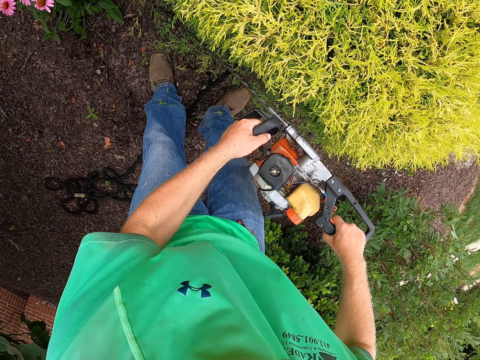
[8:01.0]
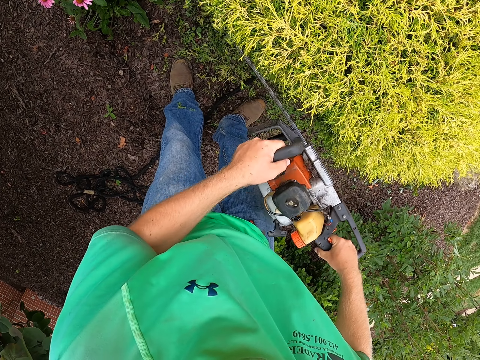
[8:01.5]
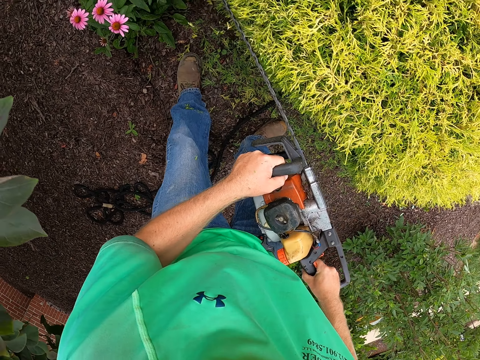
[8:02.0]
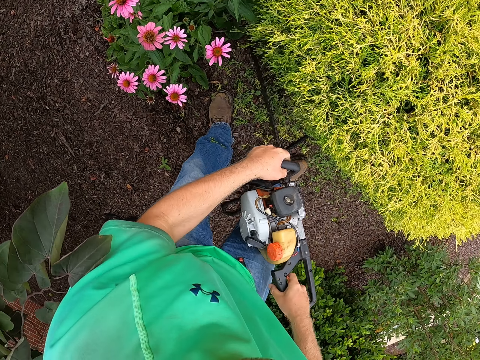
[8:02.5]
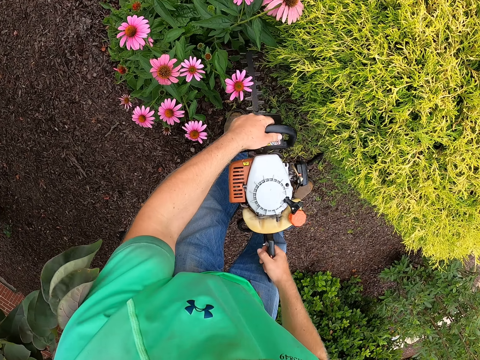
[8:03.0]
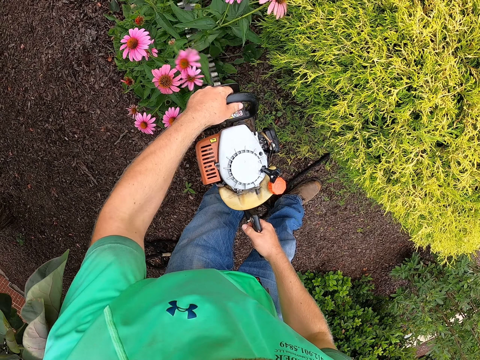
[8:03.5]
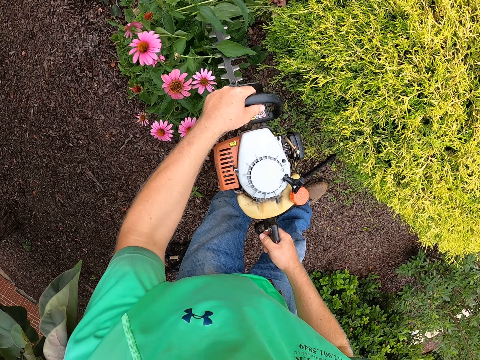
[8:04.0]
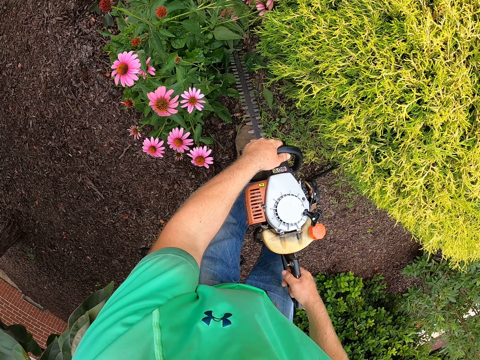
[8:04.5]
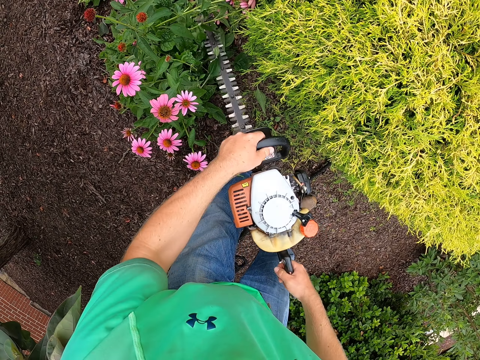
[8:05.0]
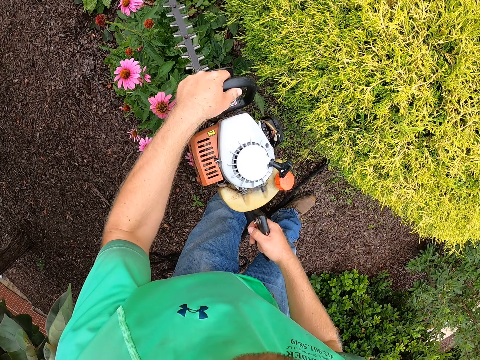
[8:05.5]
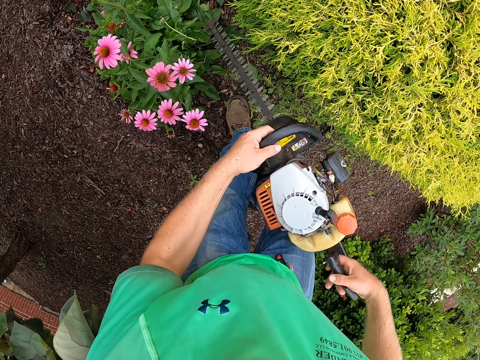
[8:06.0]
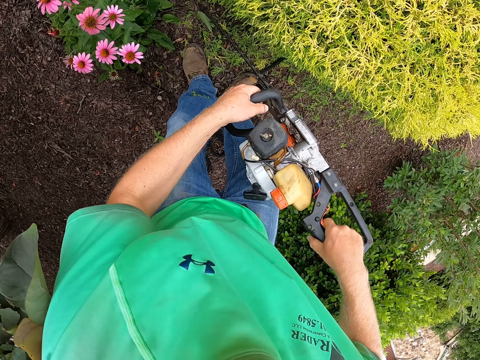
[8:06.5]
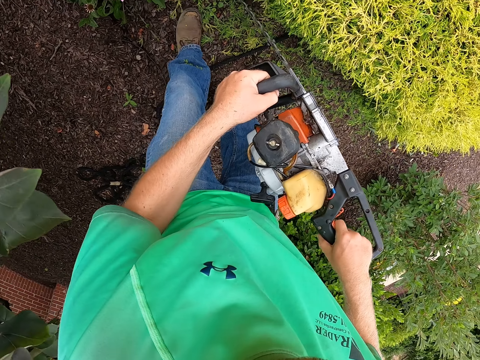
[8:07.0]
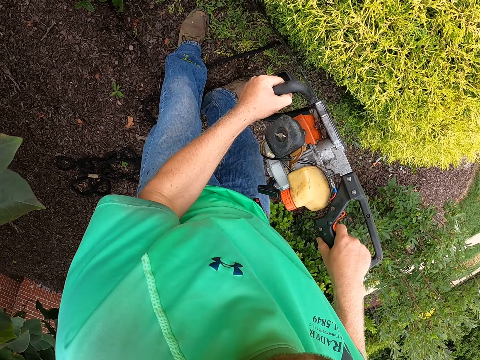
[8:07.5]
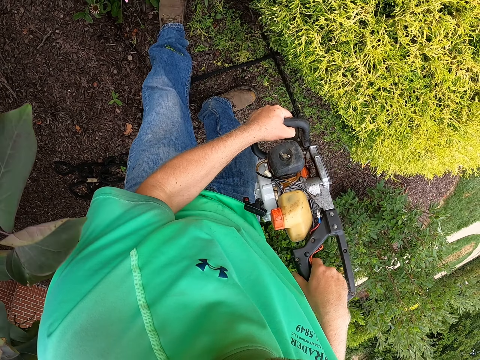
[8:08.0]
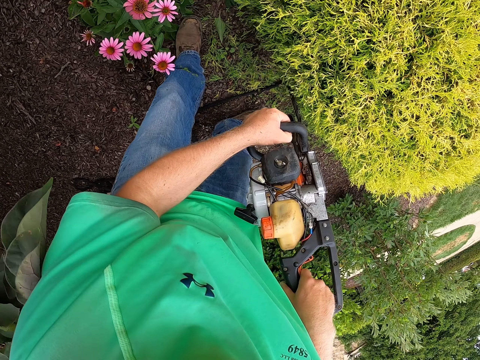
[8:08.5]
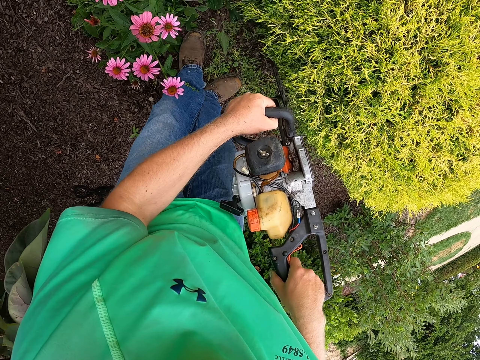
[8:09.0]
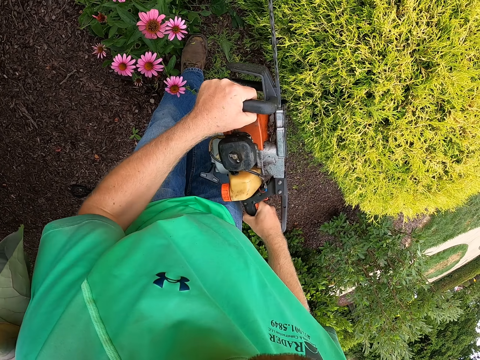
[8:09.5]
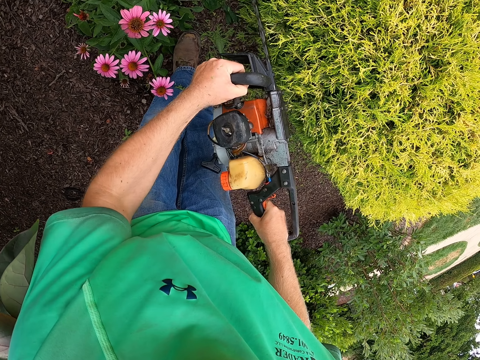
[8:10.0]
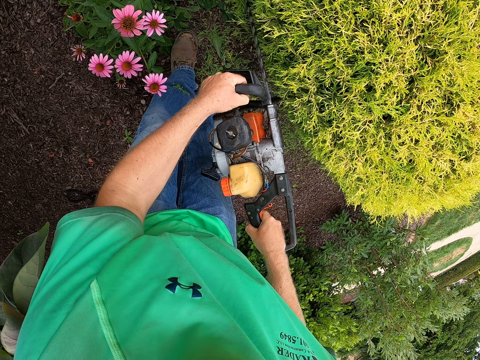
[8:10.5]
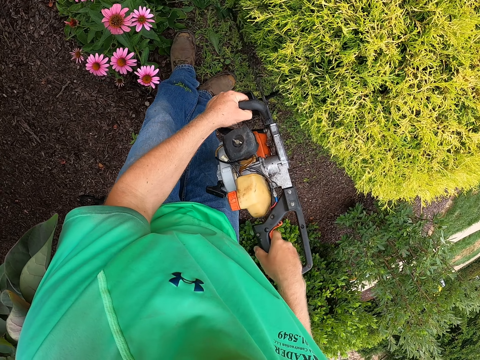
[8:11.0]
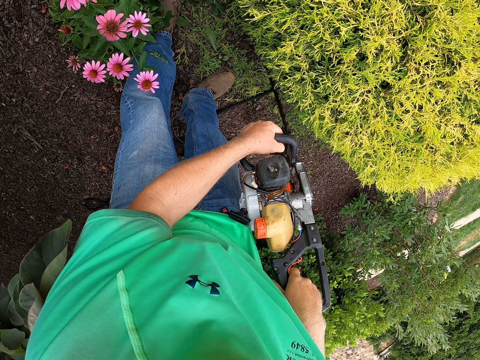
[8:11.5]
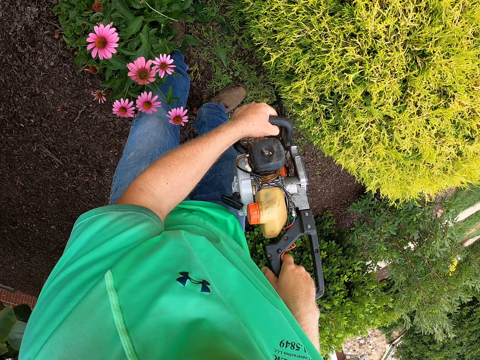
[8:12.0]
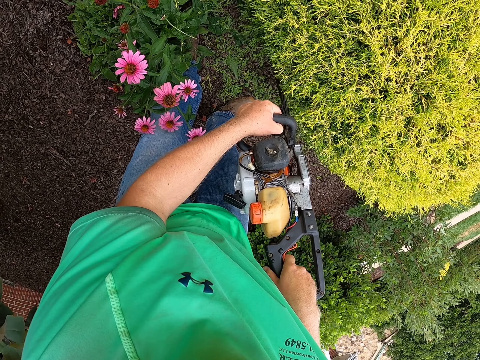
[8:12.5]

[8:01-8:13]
The camera wearer trims the bush with the trimmer in both hands. They move the hedge trimmer in the hands. They trim the bush with the trimmer in both hands again.

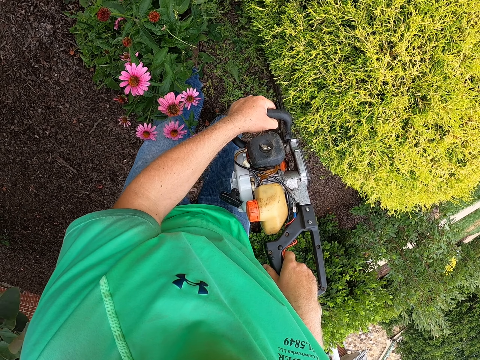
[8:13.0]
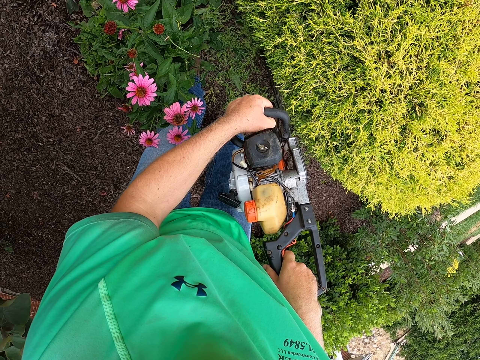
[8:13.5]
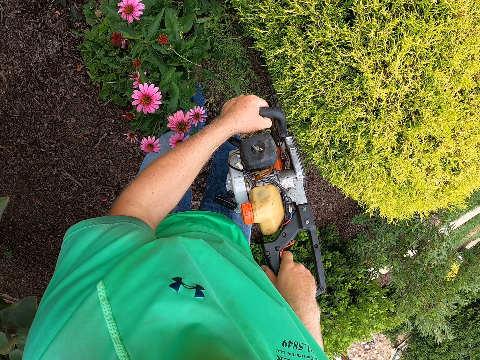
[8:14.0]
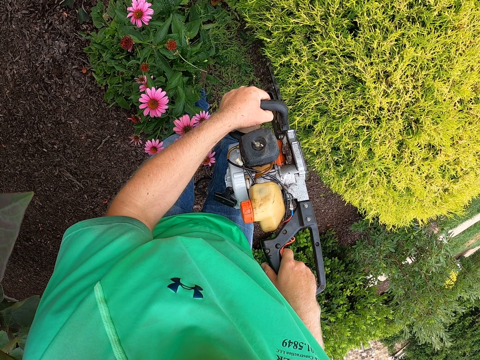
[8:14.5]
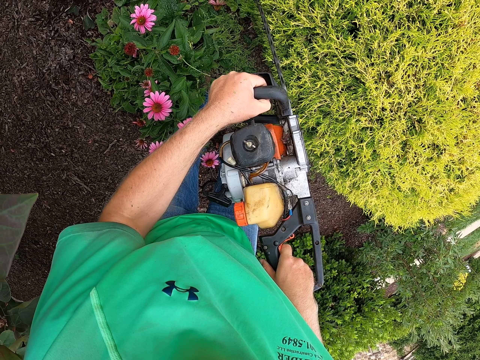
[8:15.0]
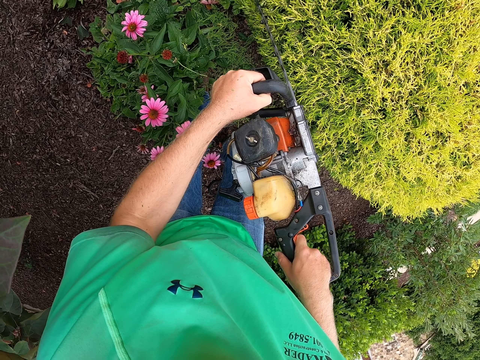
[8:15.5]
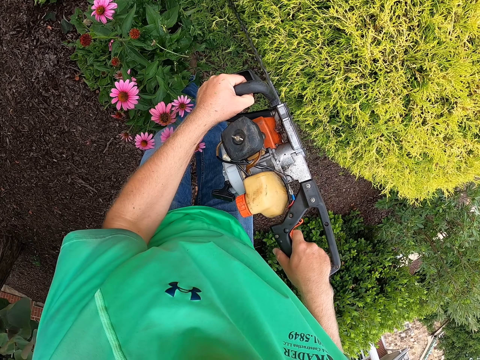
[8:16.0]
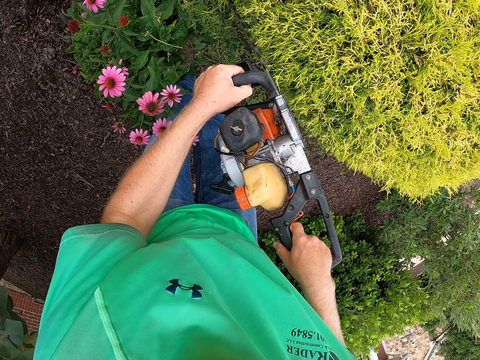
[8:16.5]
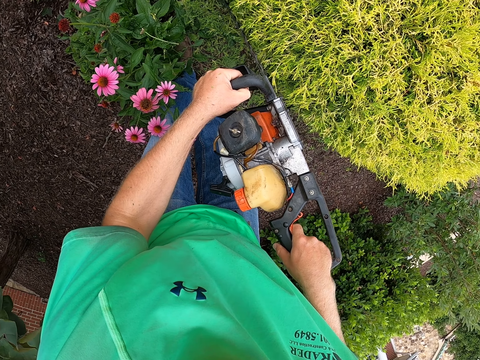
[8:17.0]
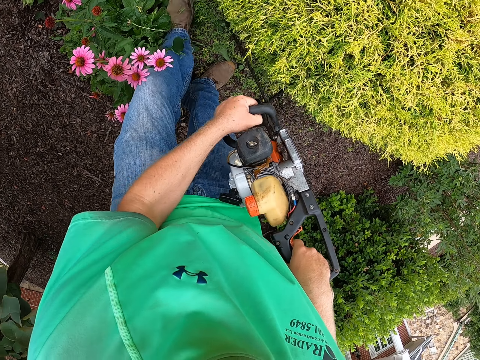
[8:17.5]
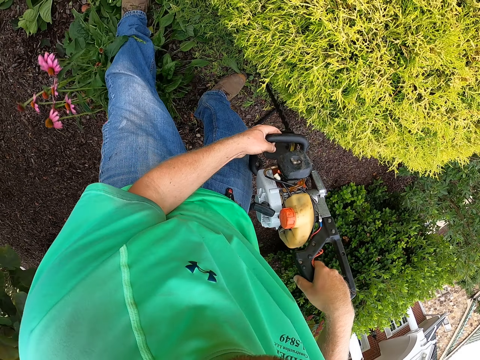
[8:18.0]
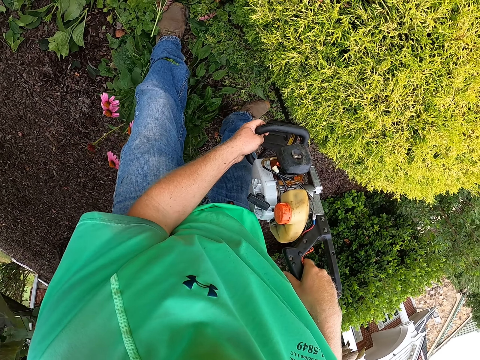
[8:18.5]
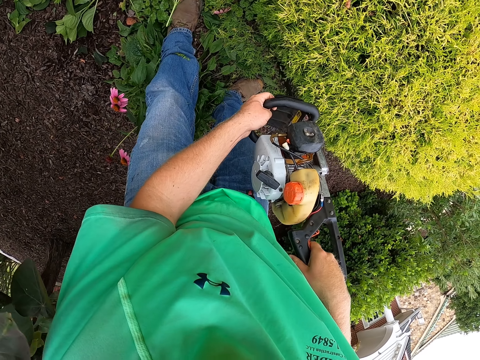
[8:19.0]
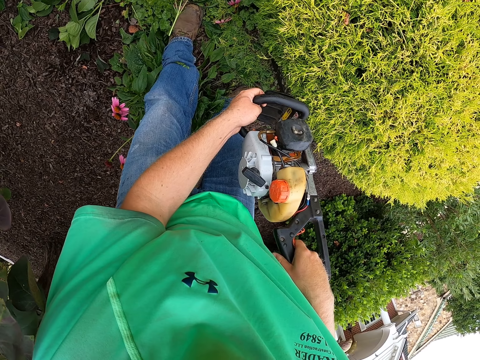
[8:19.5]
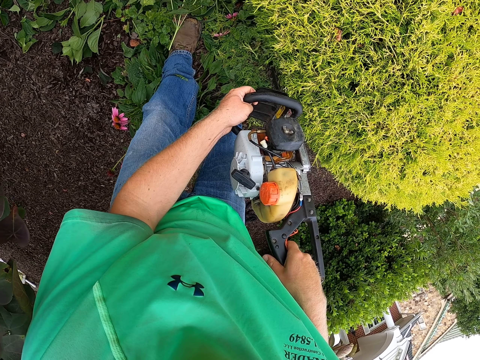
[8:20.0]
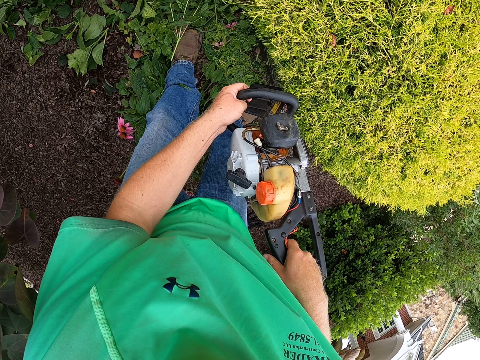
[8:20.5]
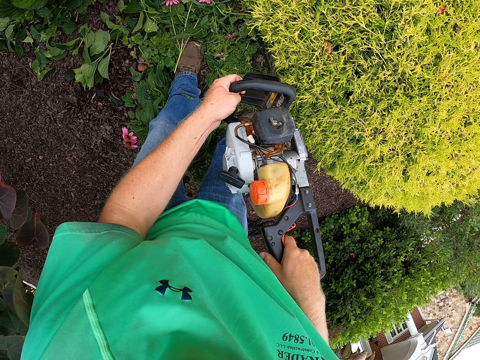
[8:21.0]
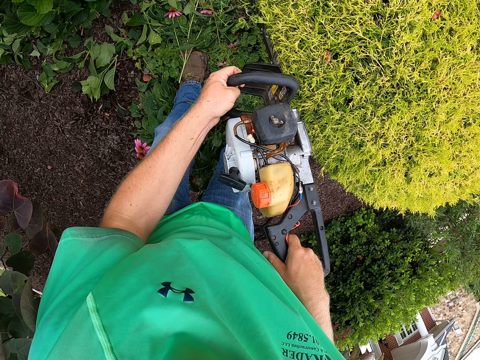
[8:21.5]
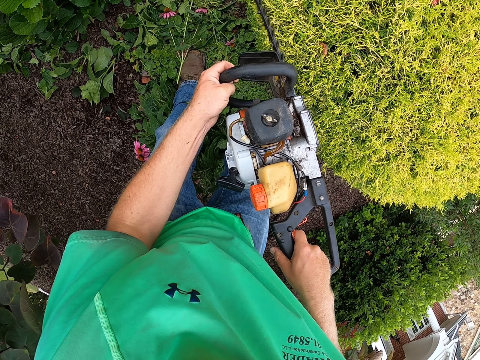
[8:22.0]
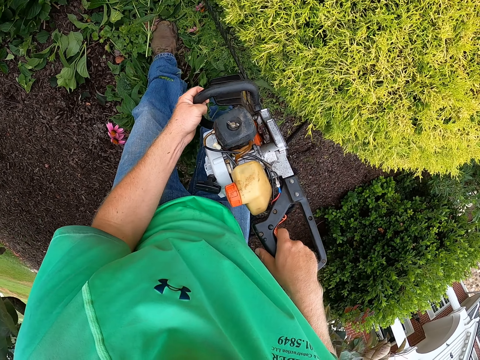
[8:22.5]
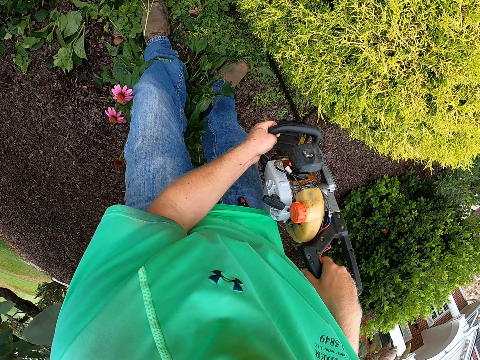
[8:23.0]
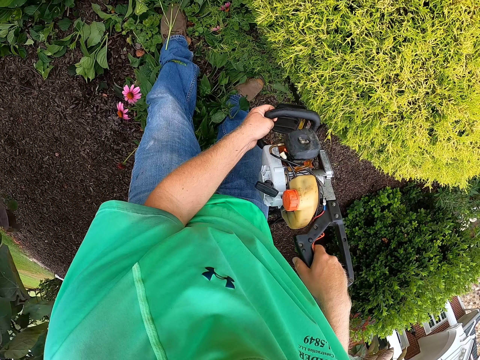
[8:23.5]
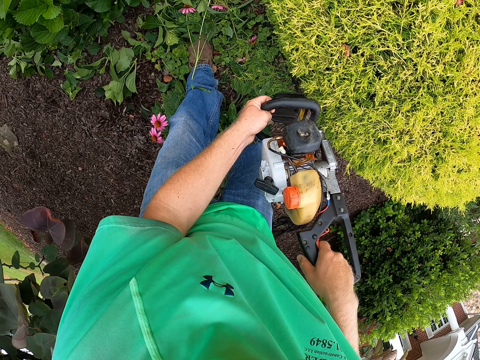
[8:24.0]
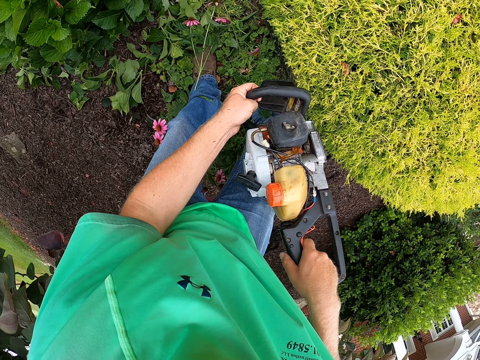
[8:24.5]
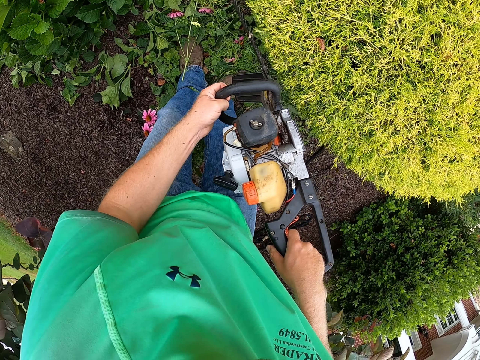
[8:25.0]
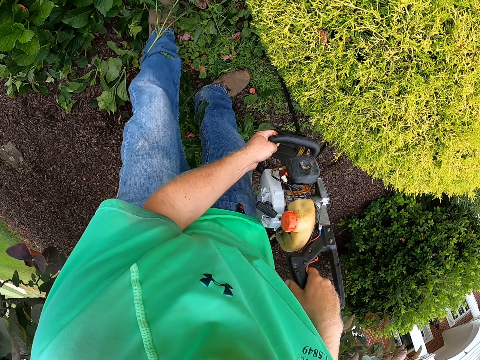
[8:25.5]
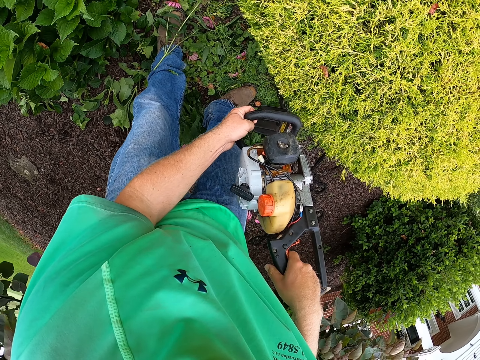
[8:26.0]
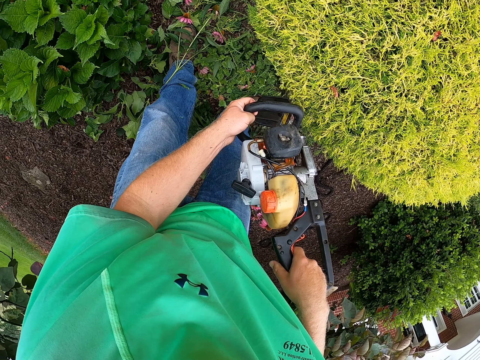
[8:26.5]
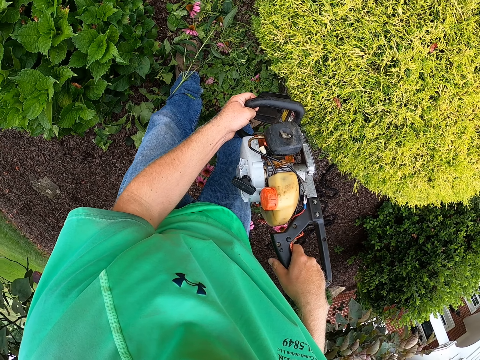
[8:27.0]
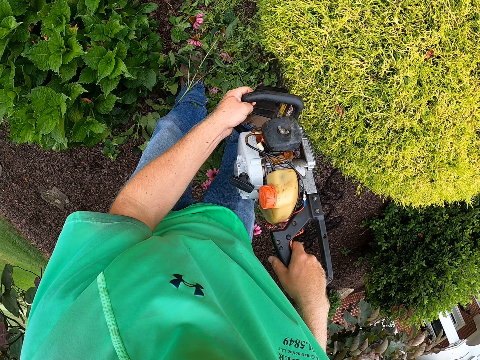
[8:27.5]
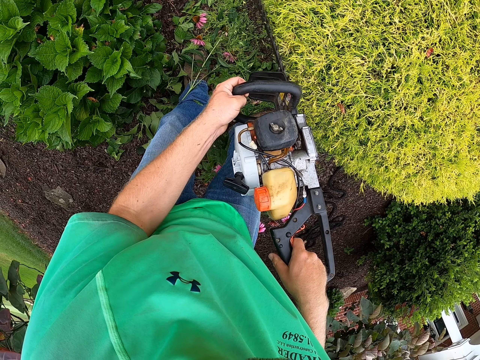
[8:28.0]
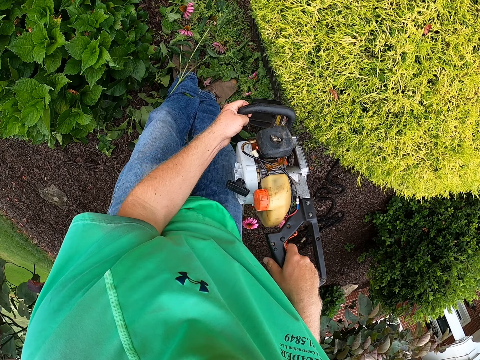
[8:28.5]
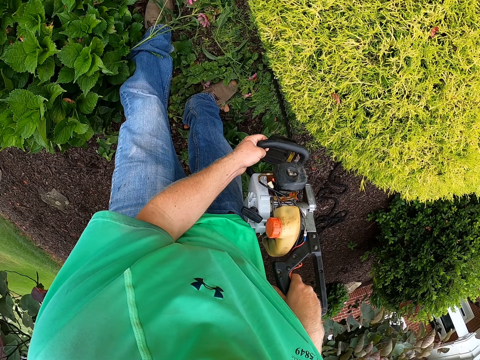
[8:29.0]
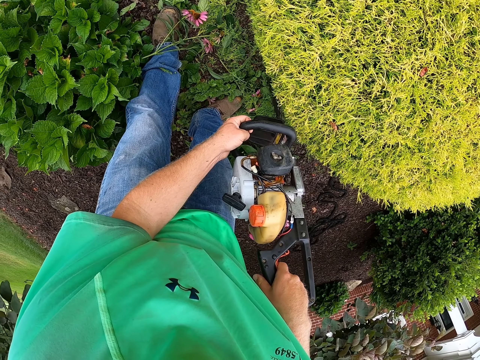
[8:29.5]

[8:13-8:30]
The camera wearer moves. They trim plant leaves.
